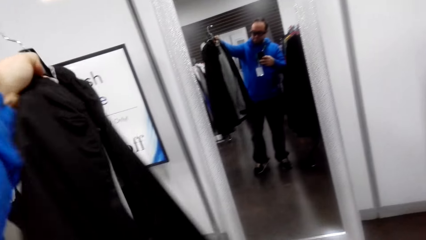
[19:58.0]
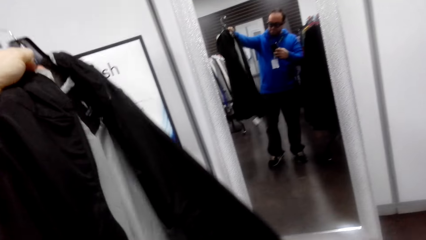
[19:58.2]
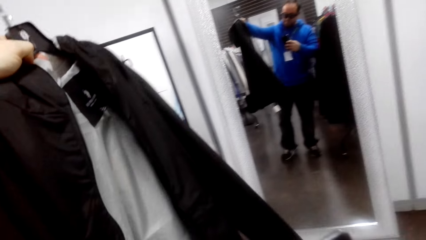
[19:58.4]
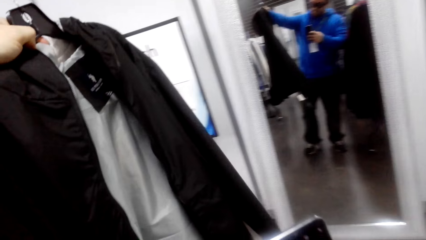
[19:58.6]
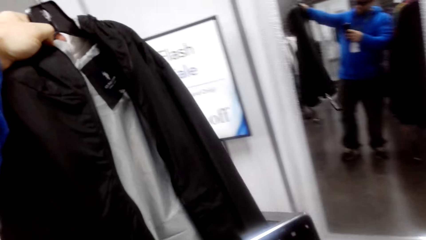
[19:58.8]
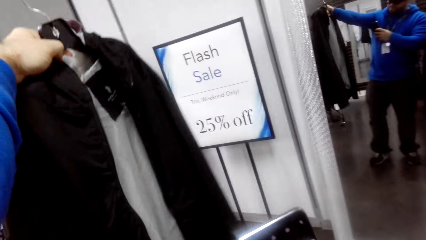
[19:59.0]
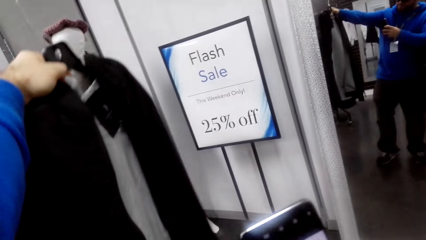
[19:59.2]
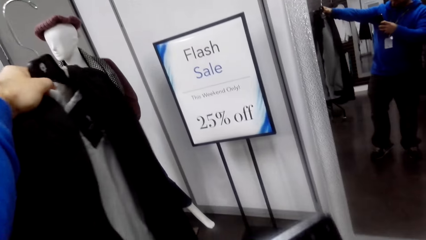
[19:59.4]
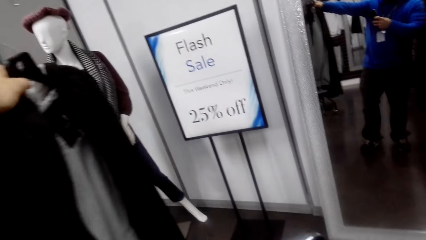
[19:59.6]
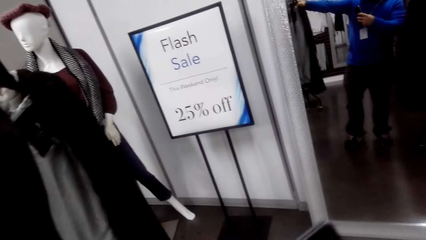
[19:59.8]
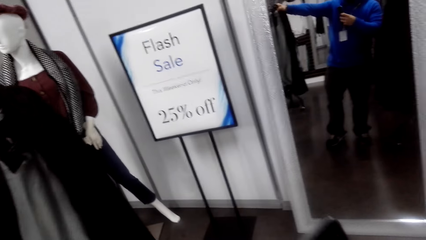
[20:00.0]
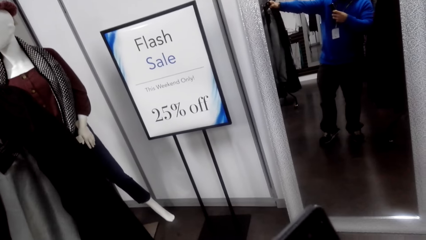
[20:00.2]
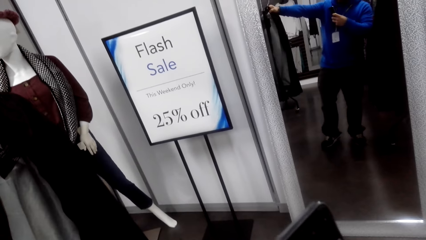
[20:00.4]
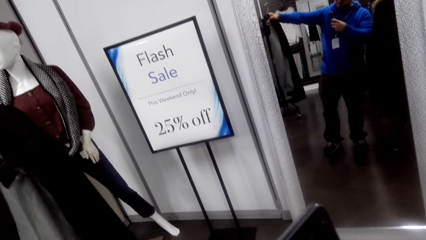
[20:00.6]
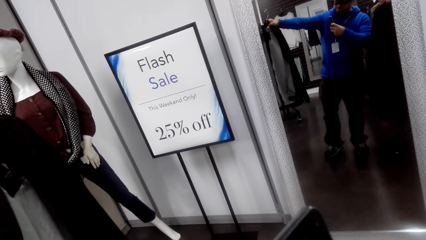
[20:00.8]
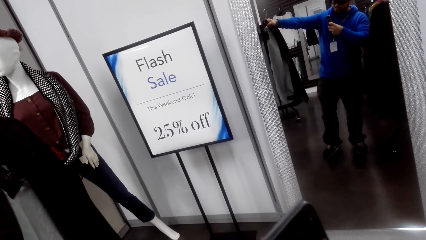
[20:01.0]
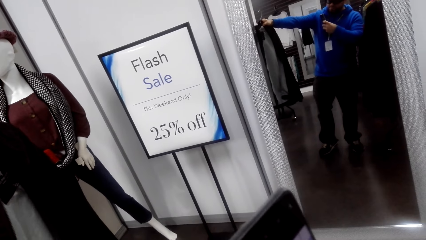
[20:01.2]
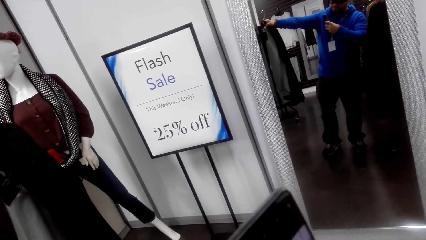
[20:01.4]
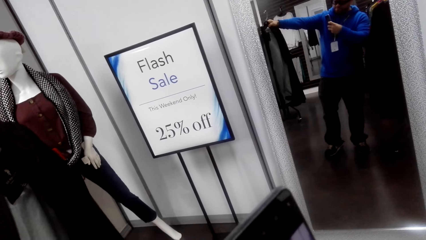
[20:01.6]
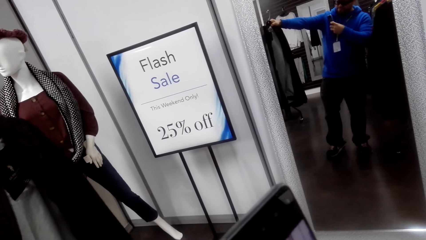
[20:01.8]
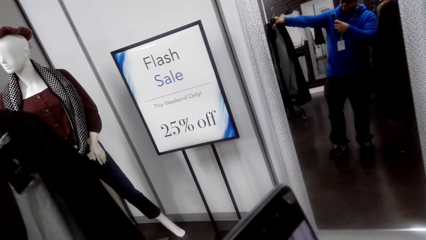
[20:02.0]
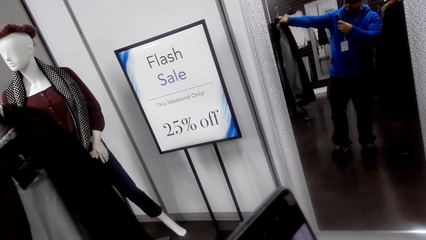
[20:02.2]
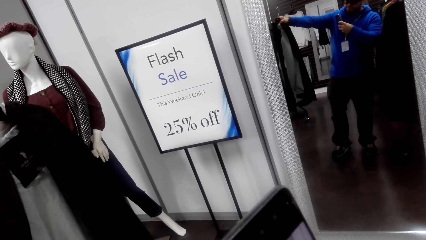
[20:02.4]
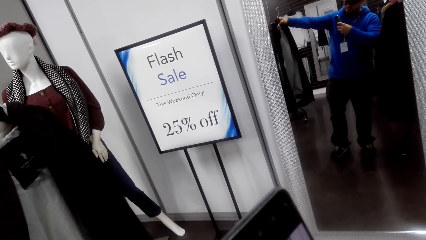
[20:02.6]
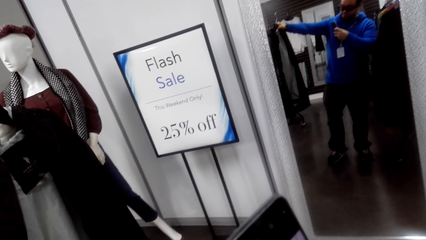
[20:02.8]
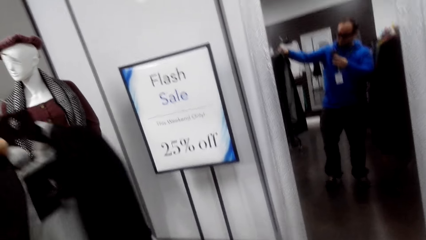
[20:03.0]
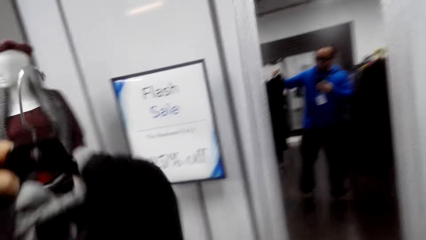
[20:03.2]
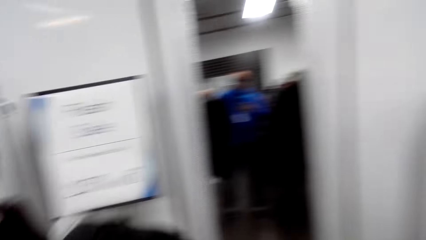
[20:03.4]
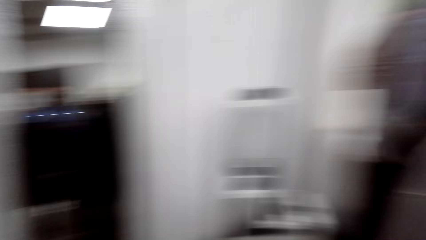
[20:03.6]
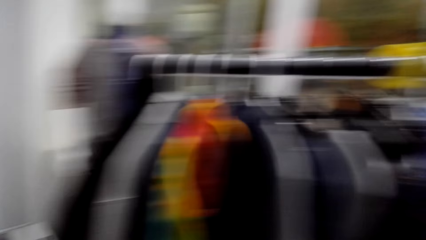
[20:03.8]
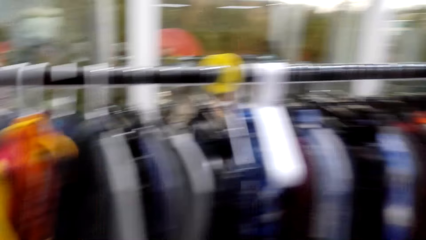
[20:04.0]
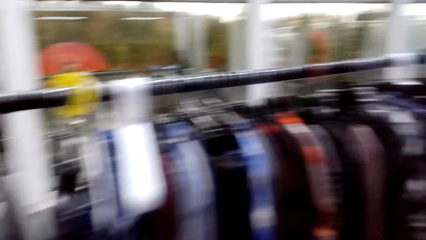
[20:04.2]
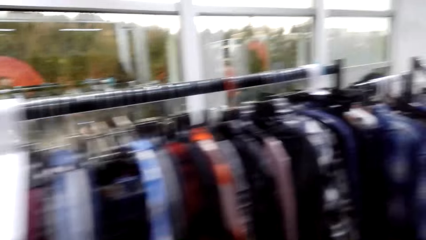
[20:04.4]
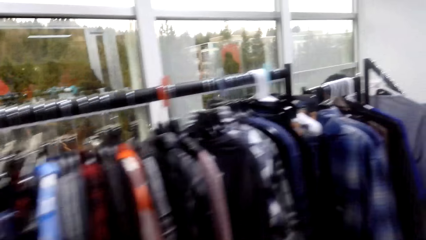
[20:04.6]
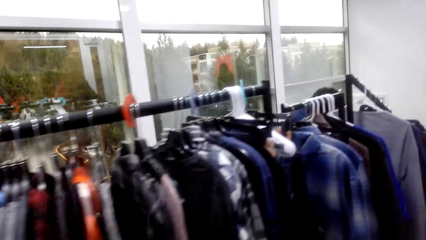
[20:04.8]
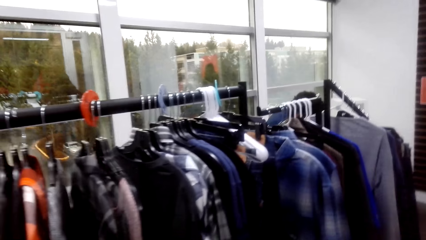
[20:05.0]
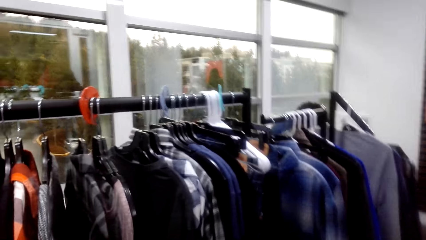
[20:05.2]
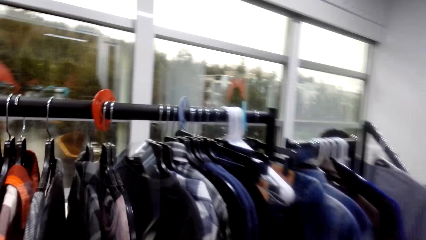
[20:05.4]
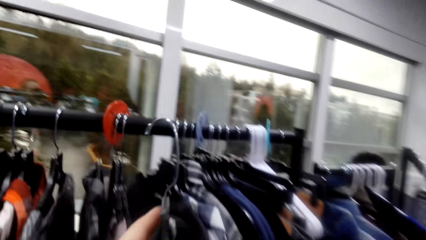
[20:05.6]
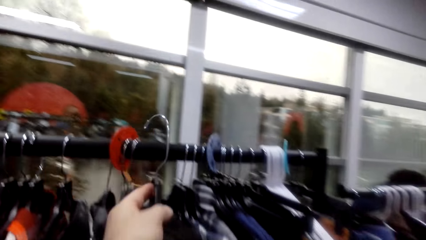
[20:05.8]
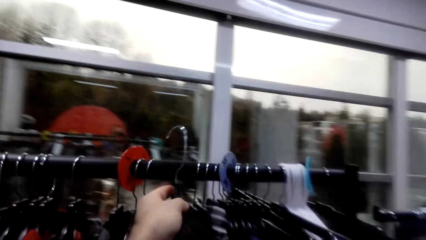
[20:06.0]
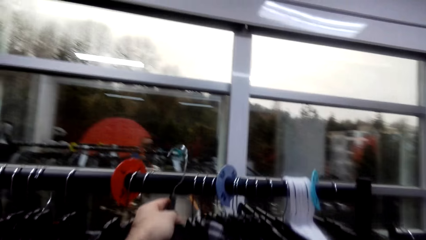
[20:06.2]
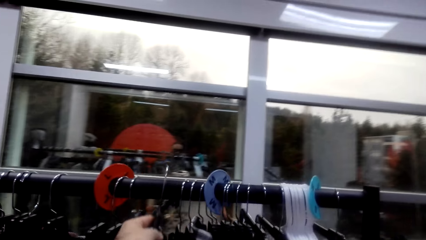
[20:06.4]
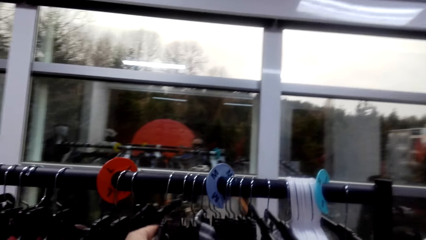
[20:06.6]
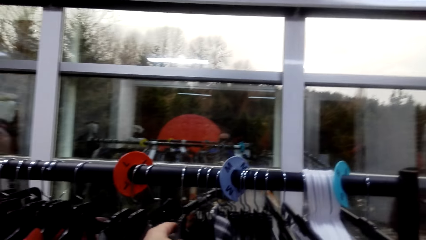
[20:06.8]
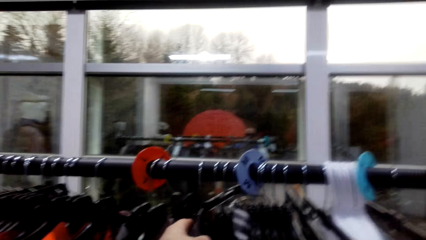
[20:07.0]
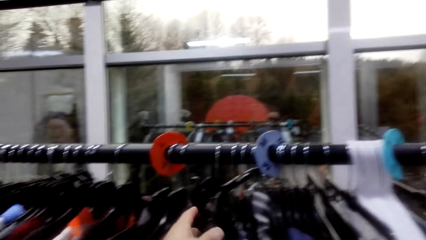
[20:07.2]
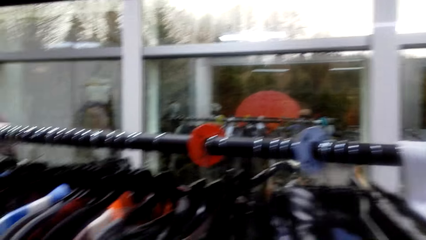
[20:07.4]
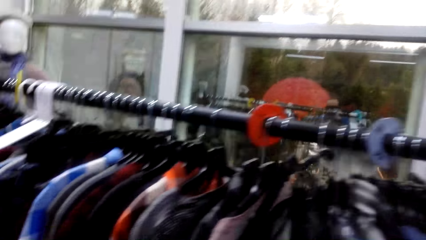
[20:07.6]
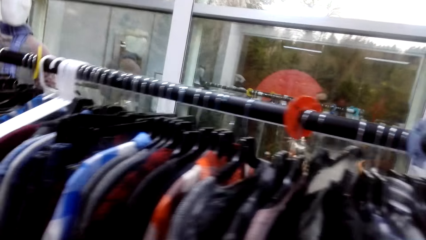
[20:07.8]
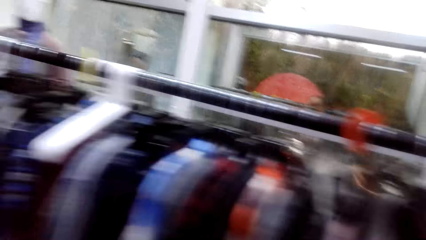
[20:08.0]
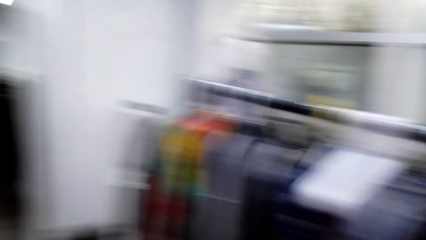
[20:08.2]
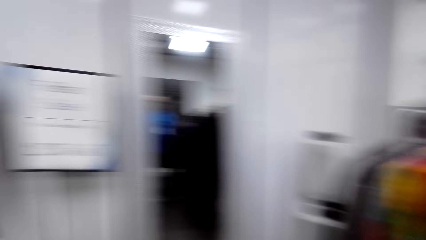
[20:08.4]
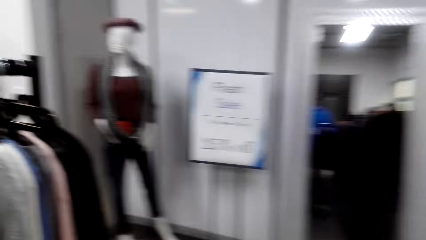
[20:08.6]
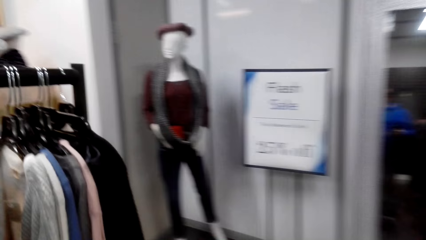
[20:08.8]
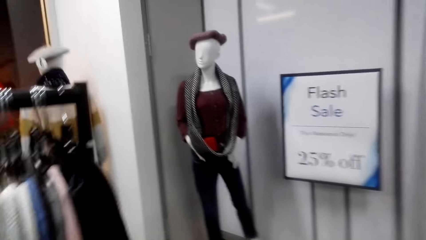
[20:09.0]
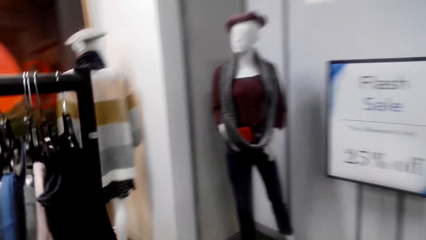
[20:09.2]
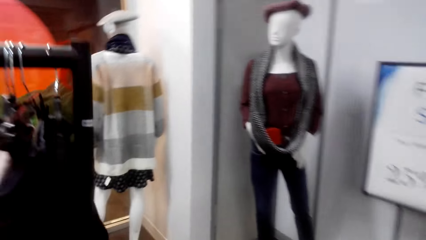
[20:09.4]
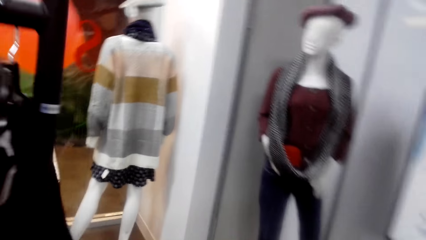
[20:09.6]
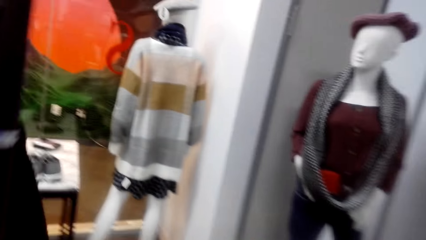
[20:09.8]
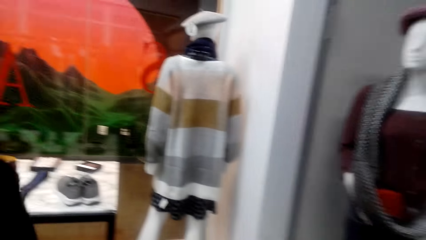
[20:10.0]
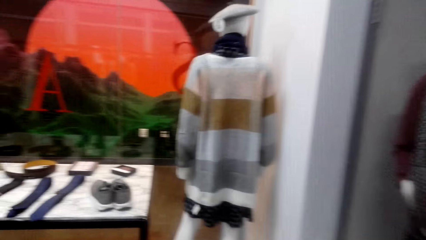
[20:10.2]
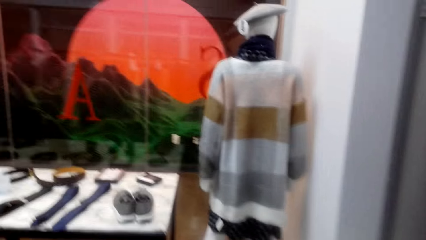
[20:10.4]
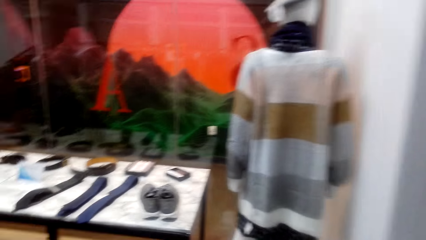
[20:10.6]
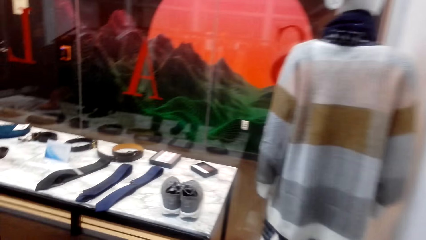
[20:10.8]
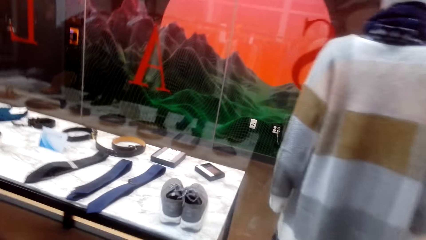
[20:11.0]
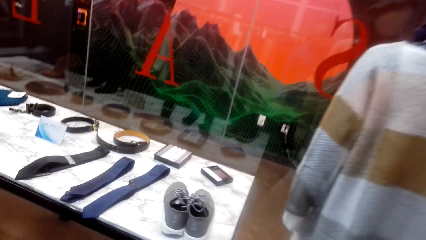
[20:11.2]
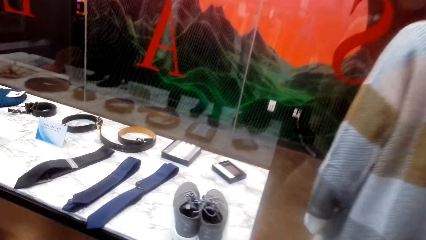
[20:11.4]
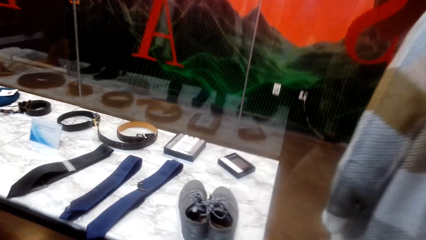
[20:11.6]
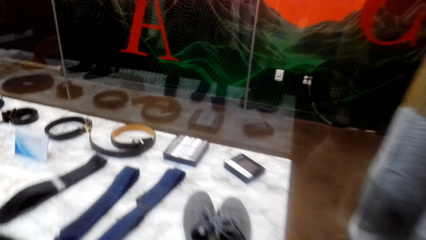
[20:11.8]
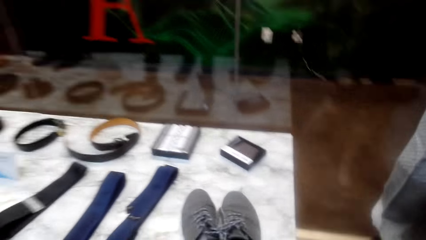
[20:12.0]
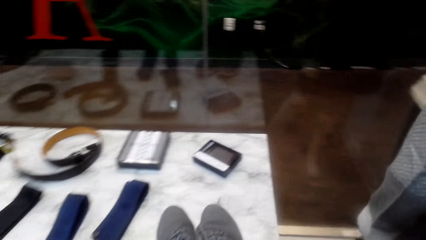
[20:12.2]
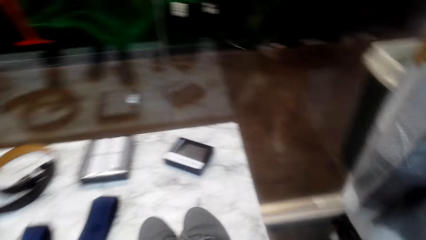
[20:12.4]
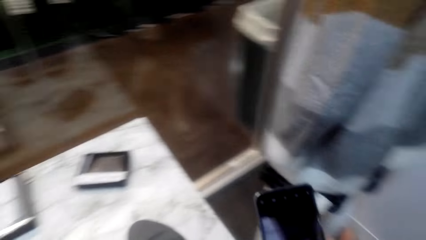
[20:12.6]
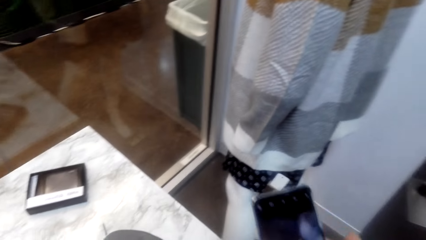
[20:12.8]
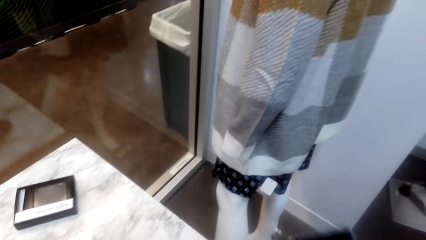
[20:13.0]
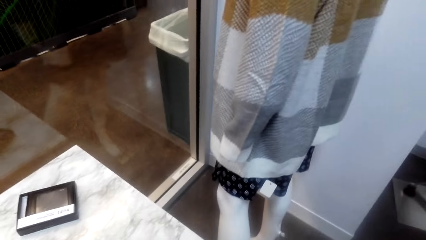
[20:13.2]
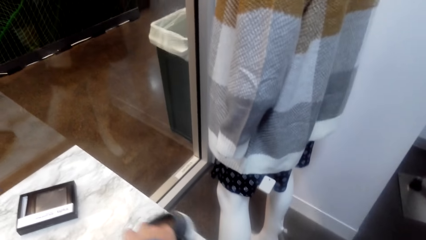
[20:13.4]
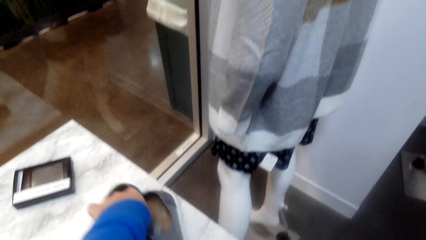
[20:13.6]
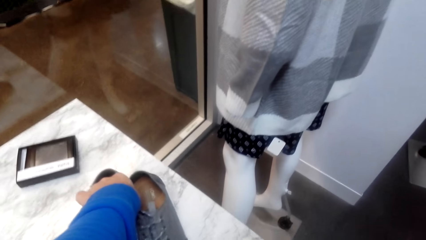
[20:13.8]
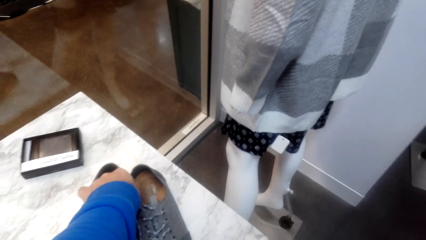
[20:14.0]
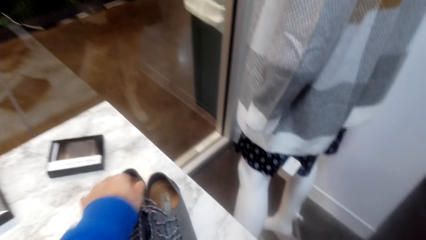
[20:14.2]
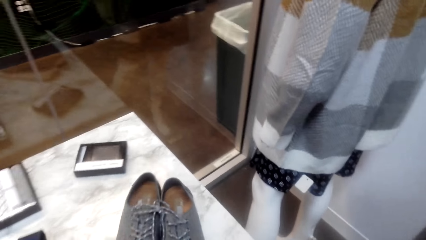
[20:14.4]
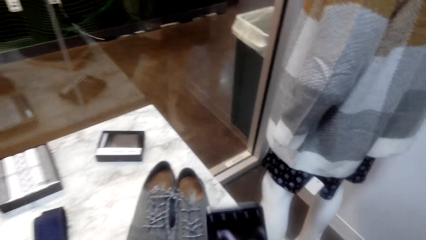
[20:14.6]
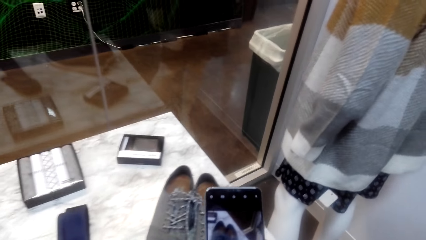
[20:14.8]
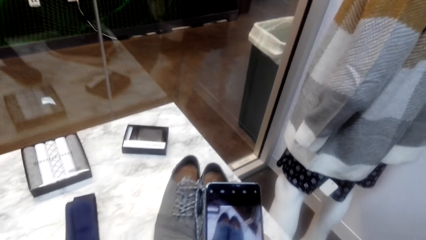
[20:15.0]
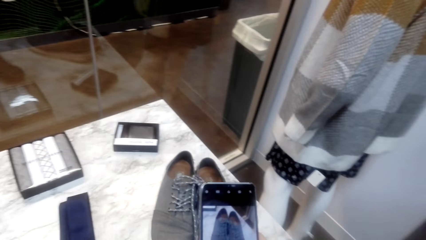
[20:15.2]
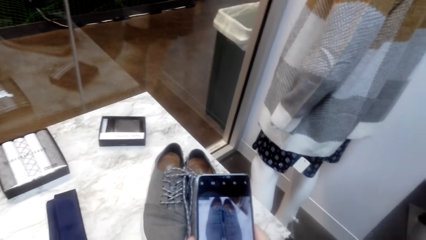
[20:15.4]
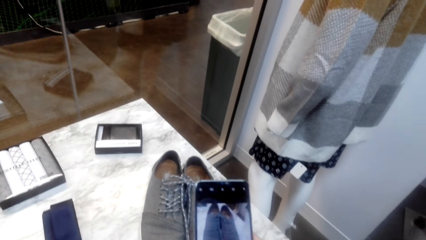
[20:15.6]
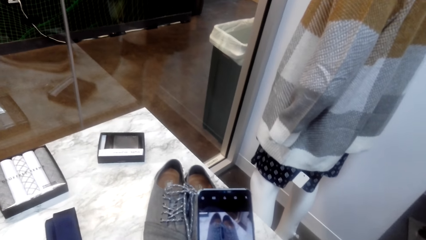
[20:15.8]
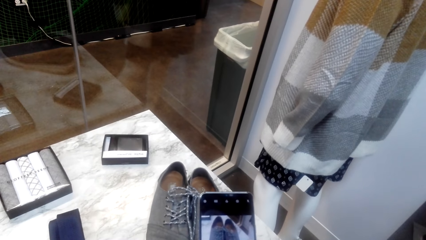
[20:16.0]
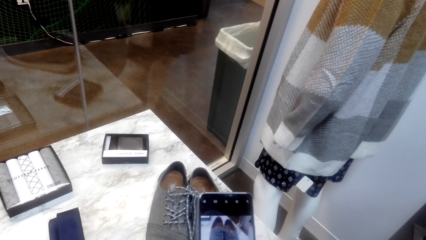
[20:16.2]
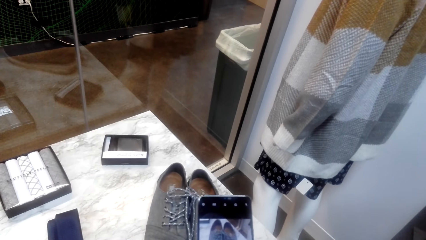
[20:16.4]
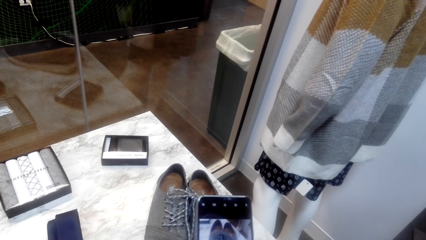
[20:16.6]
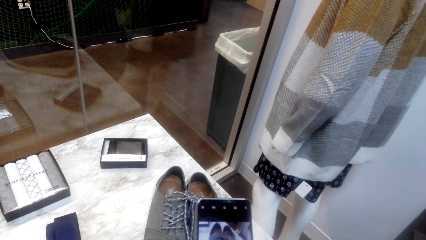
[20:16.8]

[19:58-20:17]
The camera wearer puts back the cloth on the hanging. They walk around. They pick up the shoes. They take a picture of the shoes.
